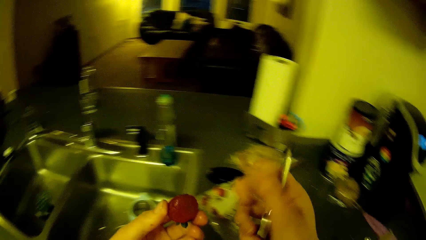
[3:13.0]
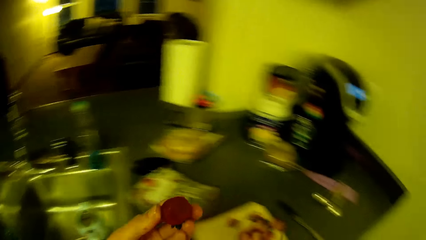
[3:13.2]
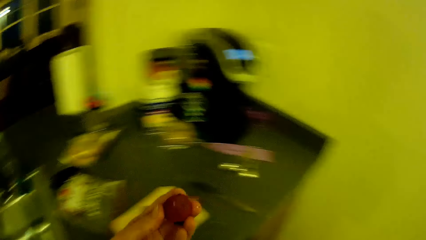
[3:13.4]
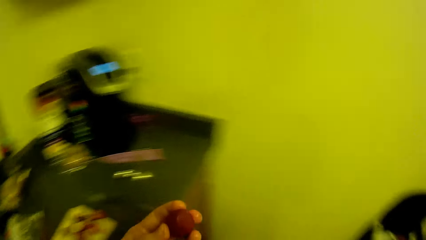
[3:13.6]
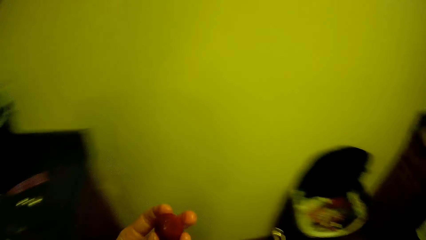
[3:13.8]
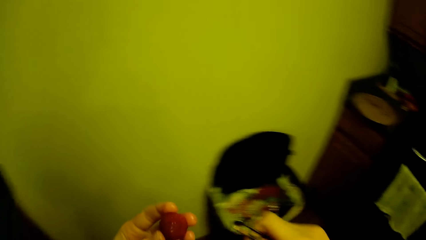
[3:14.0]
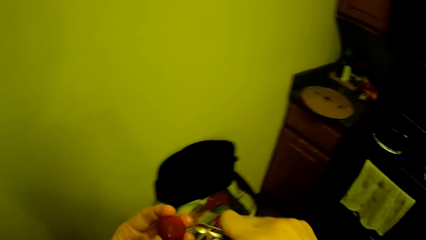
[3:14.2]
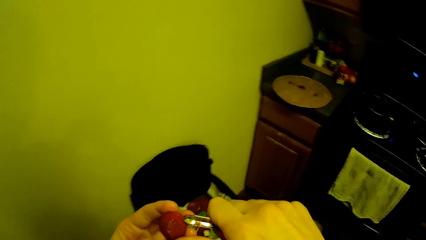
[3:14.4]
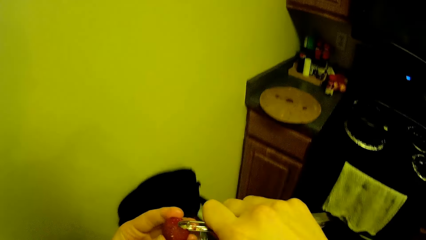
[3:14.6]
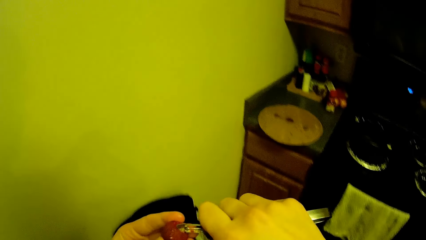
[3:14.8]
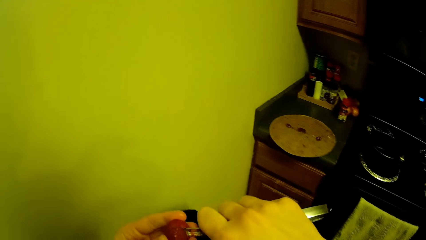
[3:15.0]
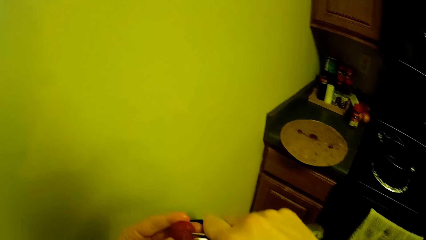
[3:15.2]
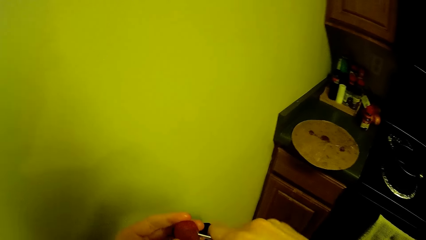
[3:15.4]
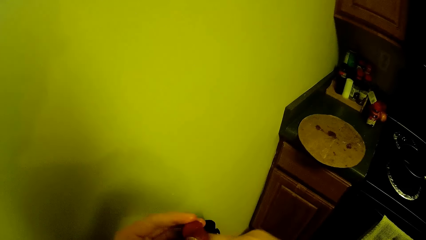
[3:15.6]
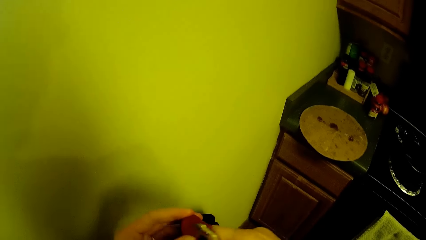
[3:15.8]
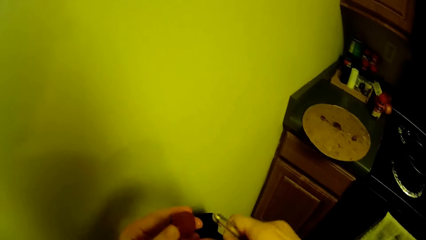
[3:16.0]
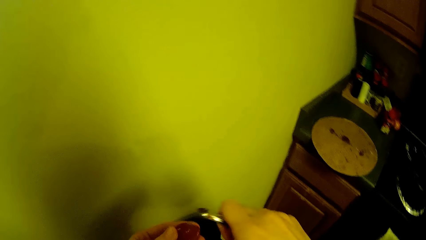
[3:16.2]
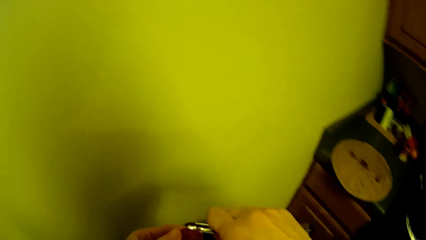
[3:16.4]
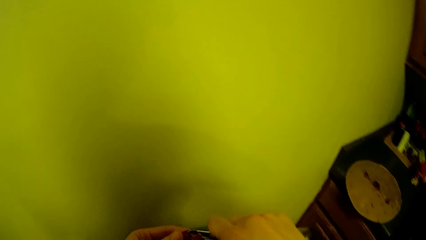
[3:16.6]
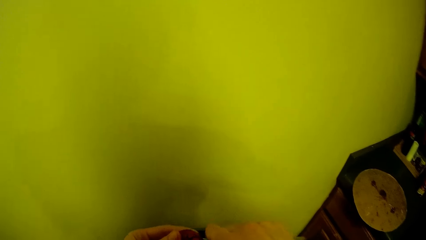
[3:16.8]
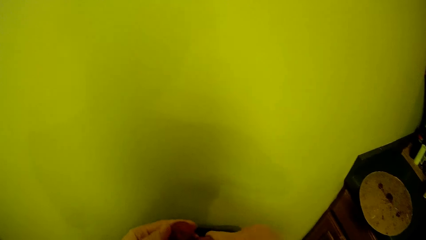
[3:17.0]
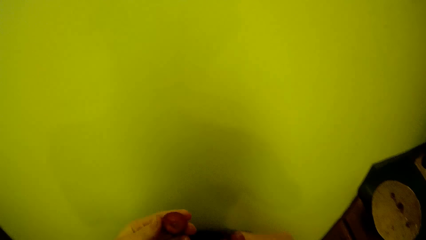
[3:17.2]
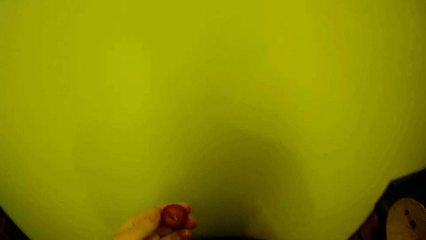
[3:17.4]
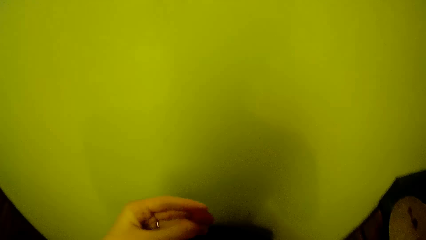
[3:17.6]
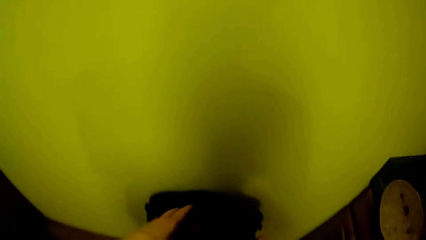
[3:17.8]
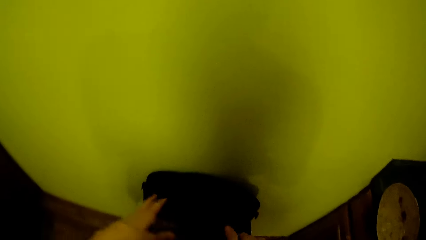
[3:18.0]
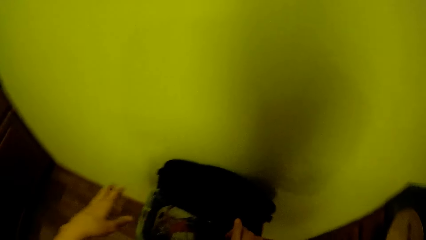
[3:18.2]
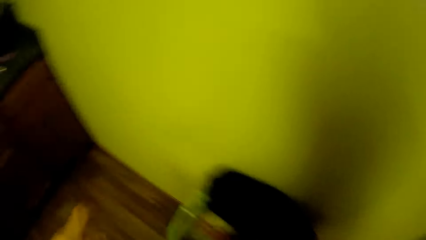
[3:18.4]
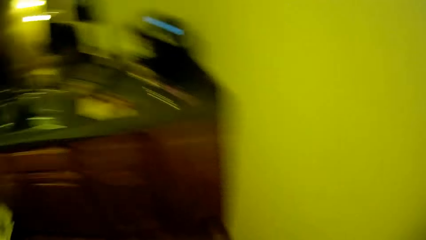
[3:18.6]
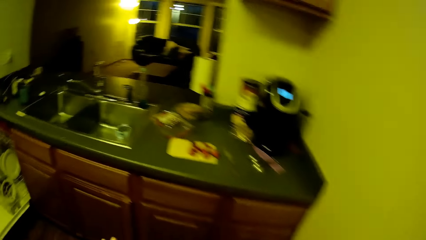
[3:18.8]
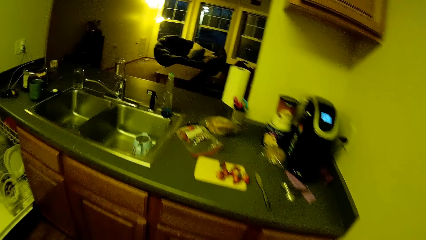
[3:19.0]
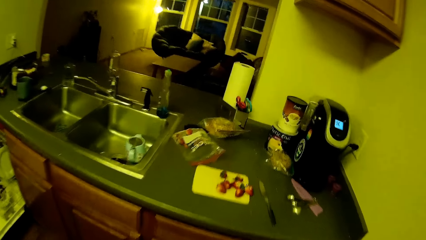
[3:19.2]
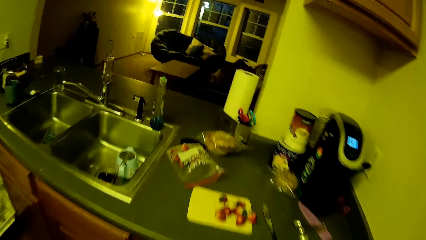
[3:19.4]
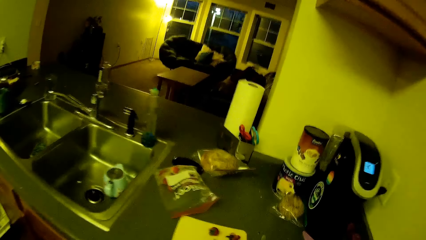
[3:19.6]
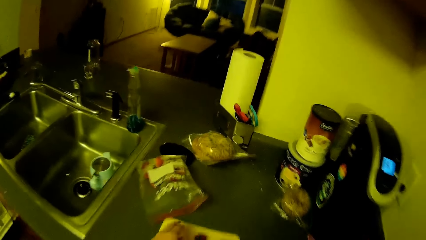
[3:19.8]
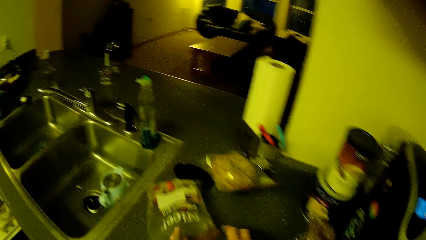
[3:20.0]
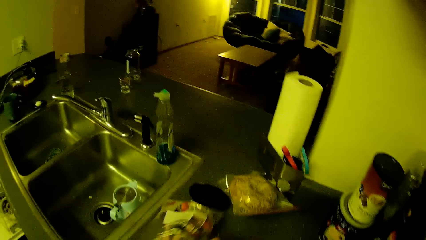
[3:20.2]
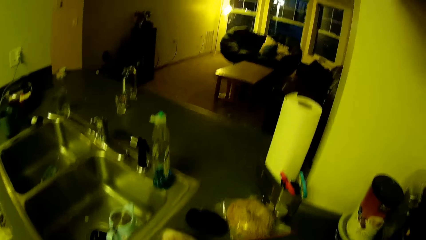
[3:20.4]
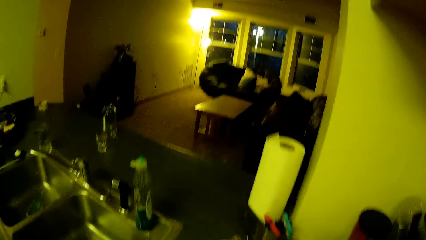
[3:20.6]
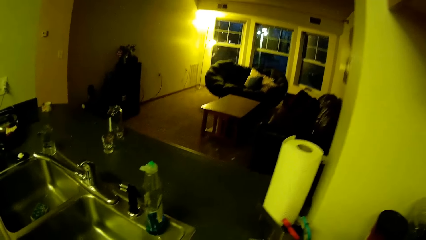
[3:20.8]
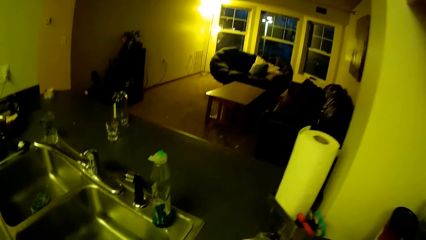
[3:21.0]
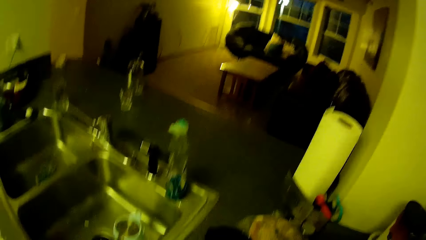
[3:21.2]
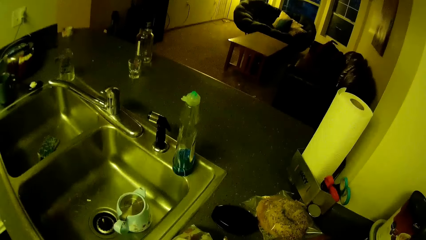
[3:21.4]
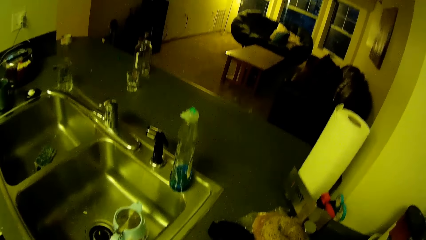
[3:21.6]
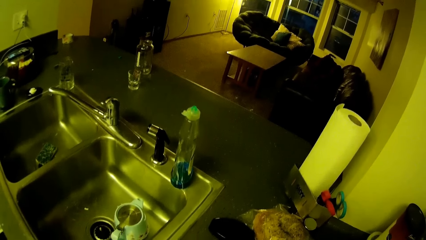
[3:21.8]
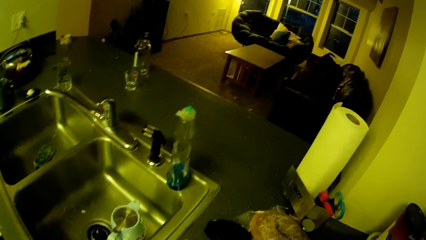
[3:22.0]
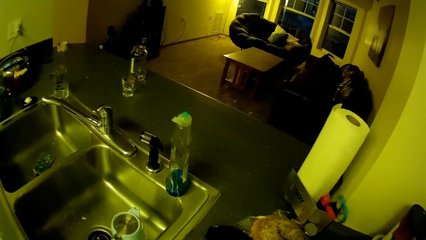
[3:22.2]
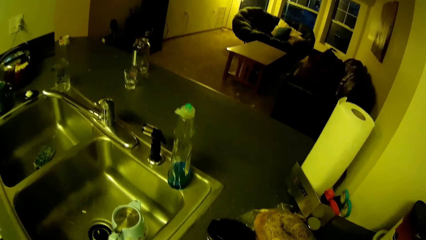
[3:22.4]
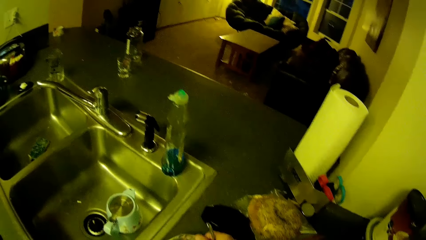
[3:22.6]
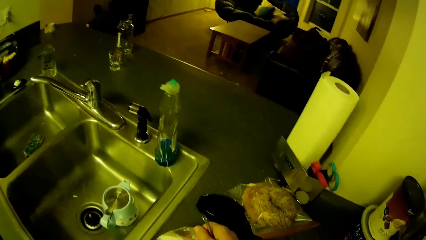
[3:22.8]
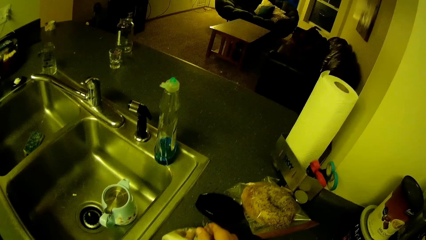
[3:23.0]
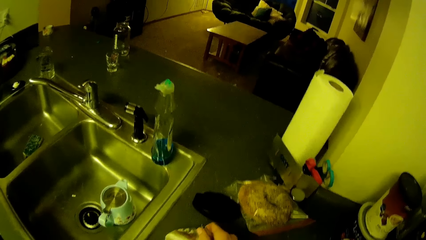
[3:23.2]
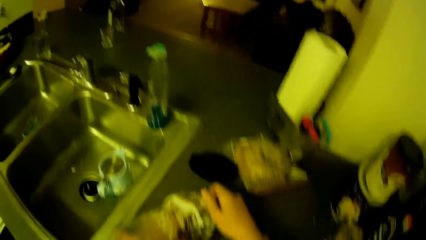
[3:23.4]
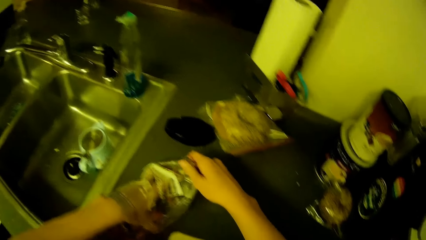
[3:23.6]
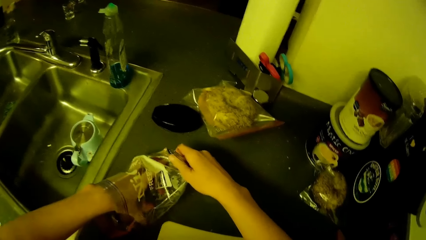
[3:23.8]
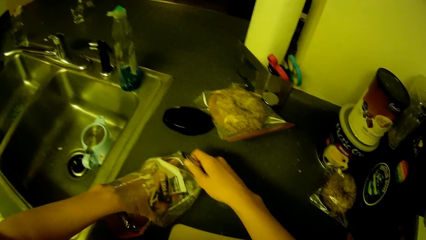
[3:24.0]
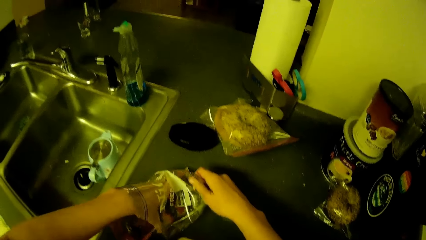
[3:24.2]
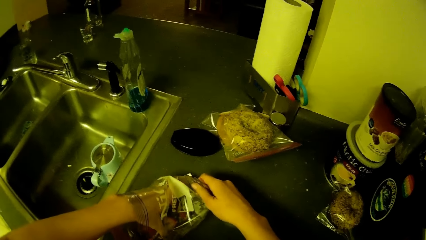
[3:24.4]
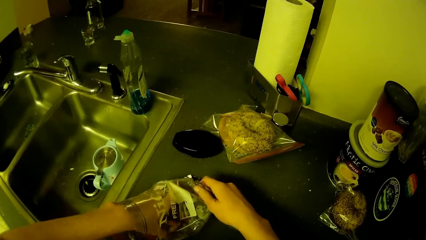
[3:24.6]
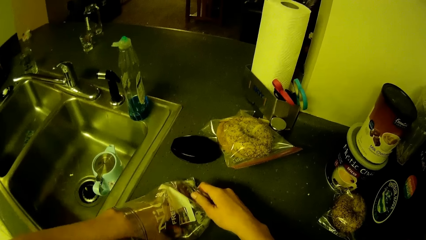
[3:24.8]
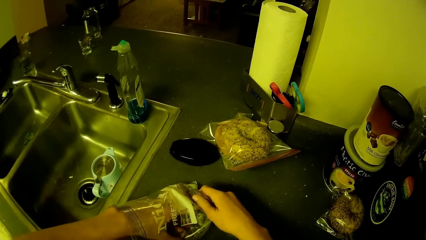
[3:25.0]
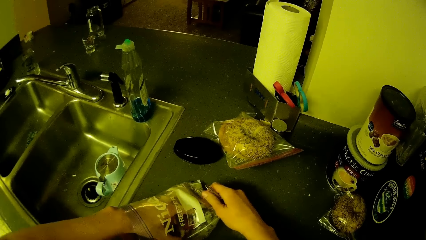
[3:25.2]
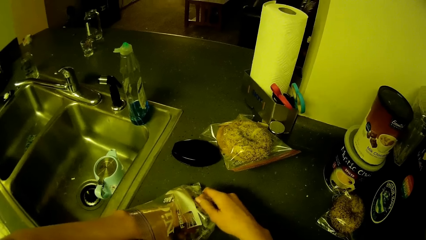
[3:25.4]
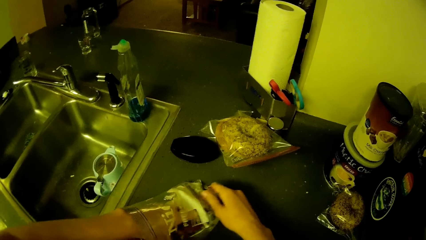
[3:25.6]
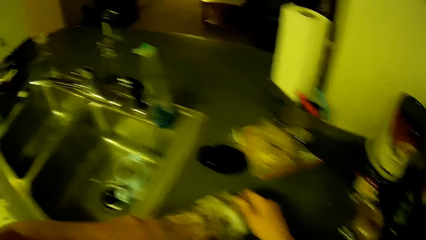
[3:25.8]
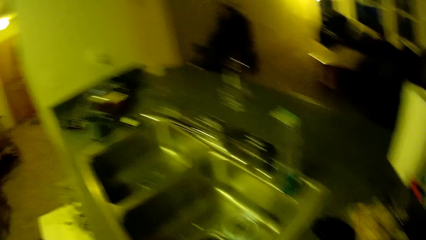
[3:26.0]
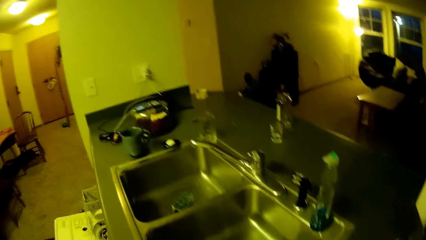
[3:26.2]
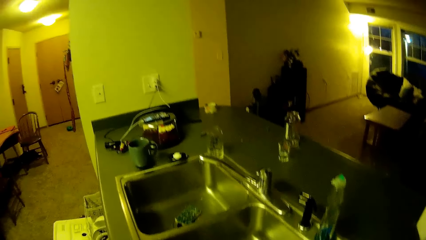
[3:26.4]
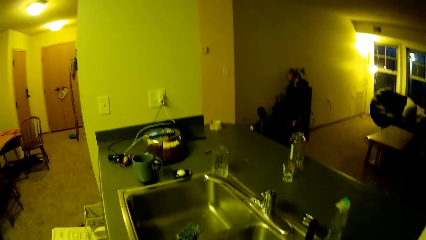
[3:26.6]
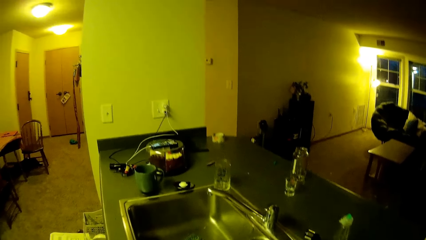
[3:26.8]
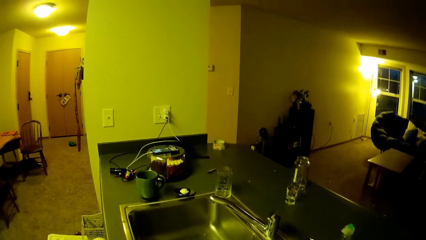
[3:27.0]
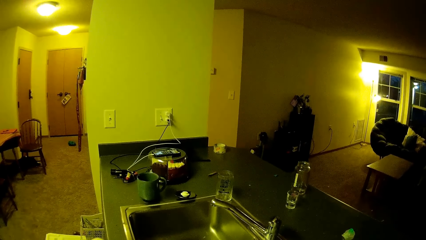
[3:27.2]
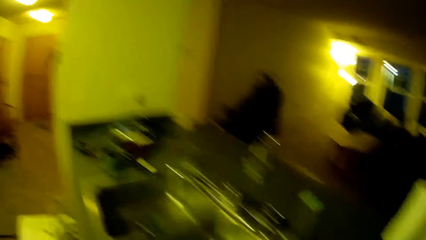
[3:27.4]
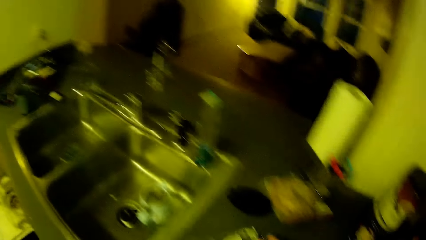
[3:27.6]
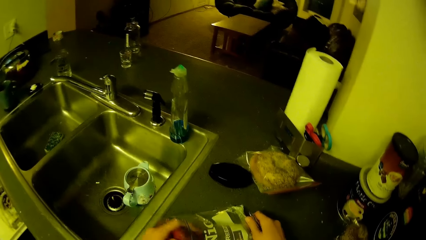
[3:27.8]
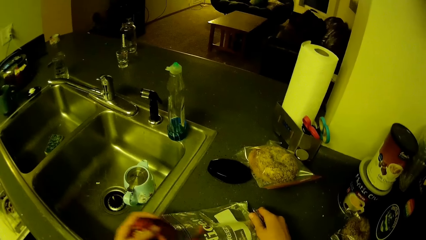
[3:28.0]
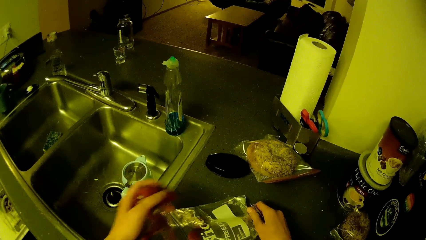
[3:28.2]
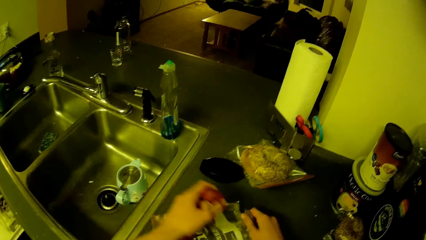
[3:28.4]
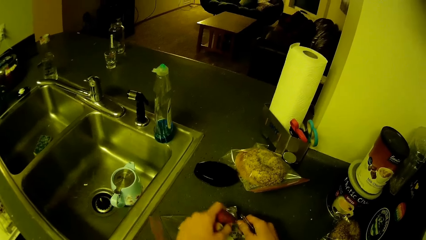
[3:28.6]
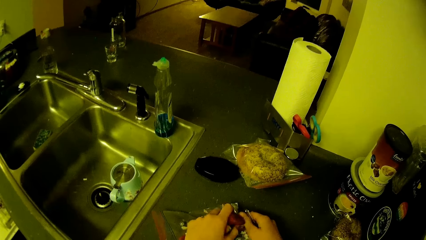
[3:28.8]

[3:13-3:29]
The camera wearer walks to the bin. They peel the strawberry with the fruit peeler. They remove the spoilt part of the strawberry. They throw the strawberry. They walk to the countertop. They pick a paper with a strawberry. They remove another set of strawberries from the zip bag on the kitchen cabinet. They turn around.
